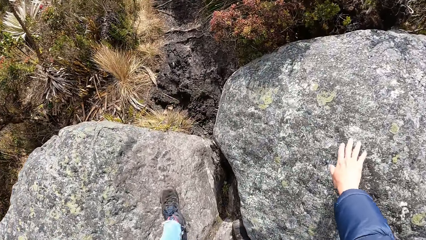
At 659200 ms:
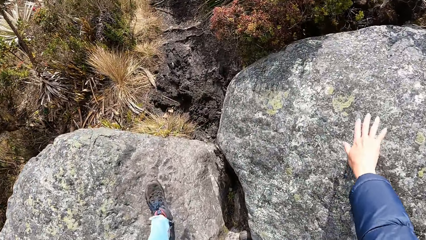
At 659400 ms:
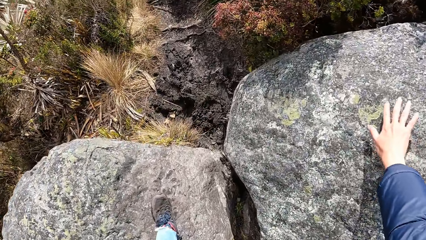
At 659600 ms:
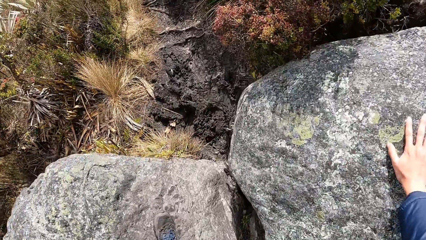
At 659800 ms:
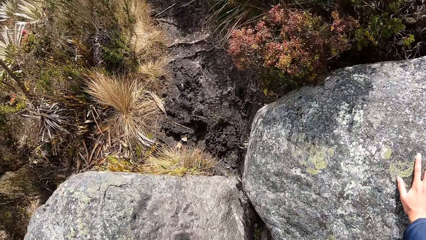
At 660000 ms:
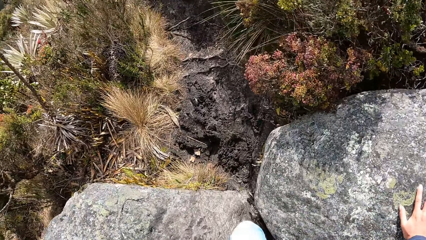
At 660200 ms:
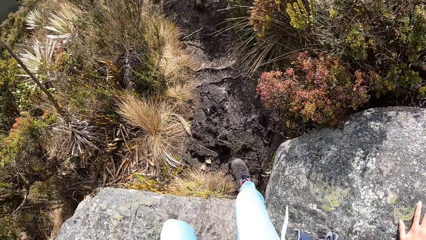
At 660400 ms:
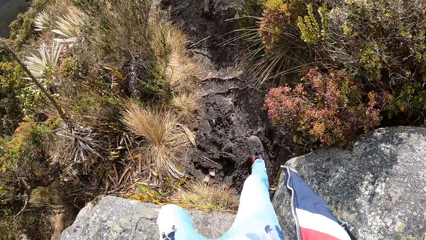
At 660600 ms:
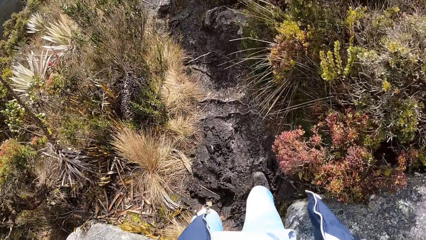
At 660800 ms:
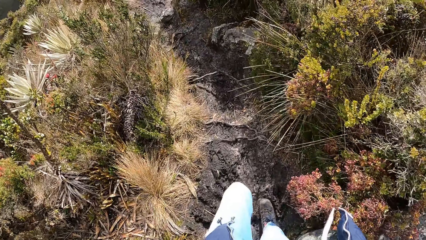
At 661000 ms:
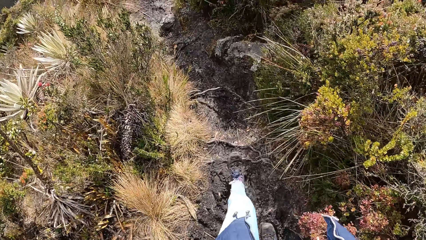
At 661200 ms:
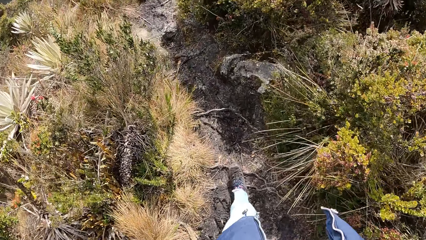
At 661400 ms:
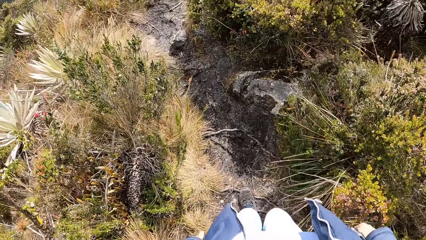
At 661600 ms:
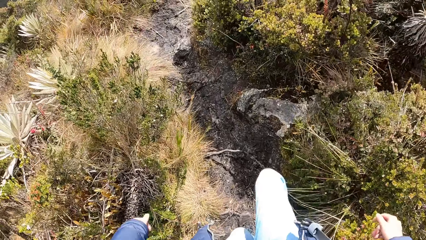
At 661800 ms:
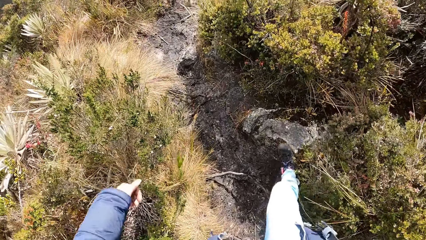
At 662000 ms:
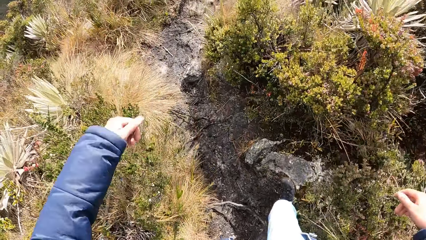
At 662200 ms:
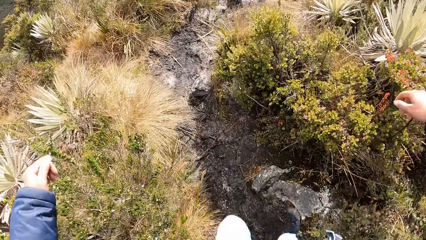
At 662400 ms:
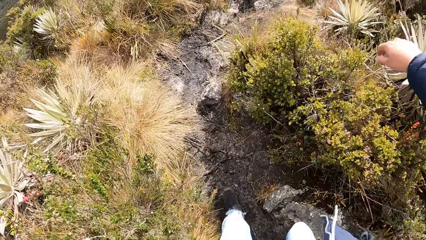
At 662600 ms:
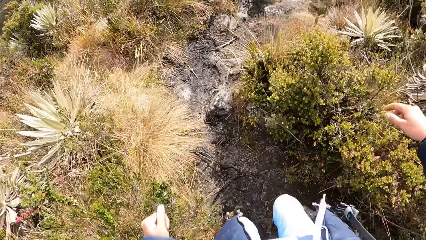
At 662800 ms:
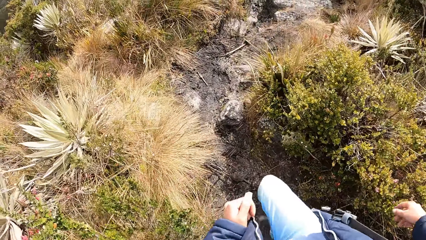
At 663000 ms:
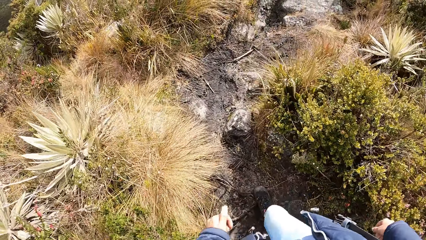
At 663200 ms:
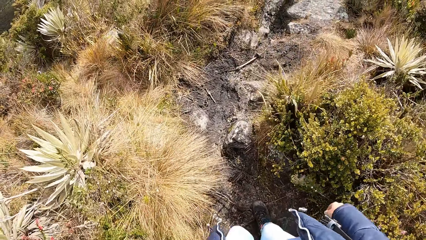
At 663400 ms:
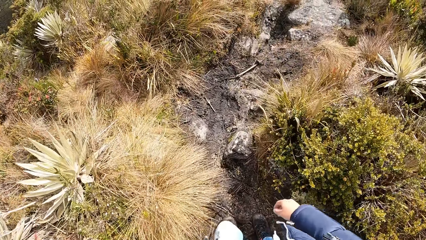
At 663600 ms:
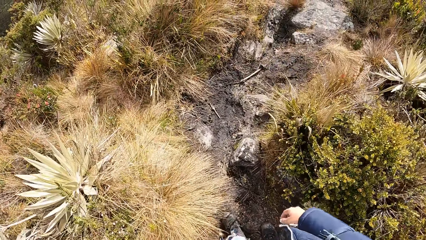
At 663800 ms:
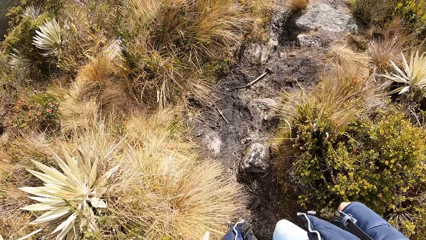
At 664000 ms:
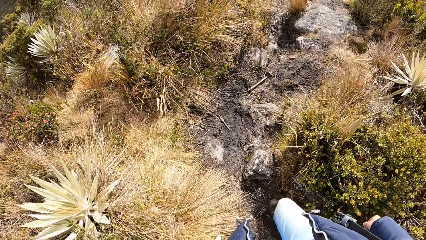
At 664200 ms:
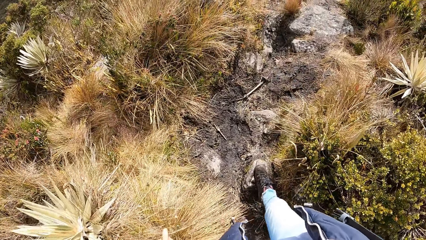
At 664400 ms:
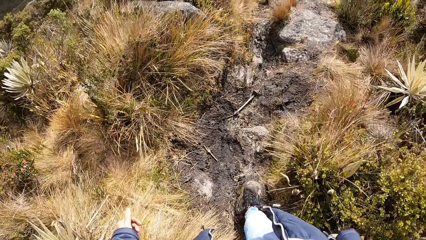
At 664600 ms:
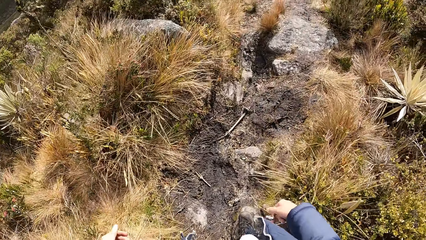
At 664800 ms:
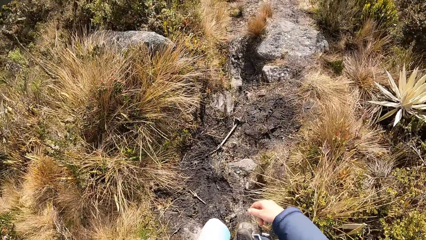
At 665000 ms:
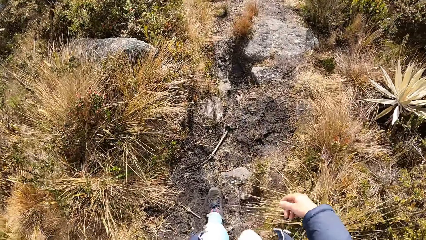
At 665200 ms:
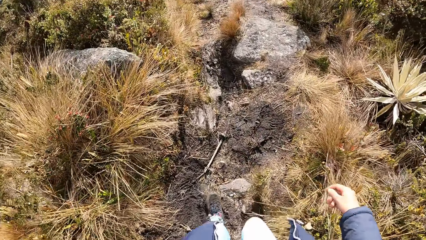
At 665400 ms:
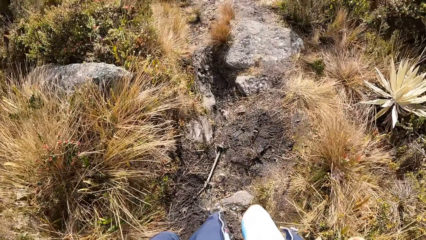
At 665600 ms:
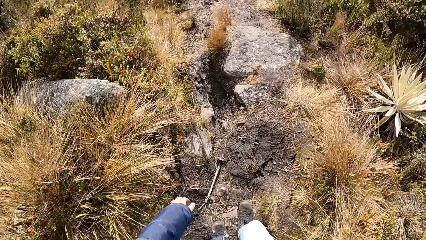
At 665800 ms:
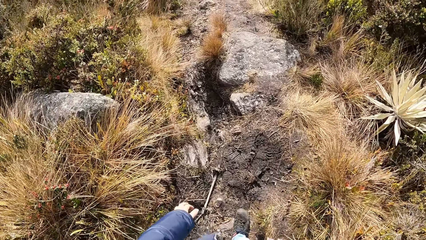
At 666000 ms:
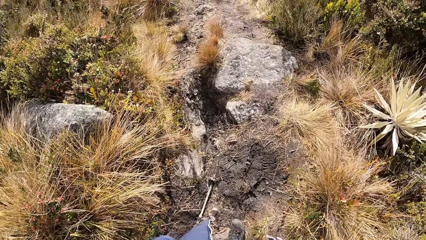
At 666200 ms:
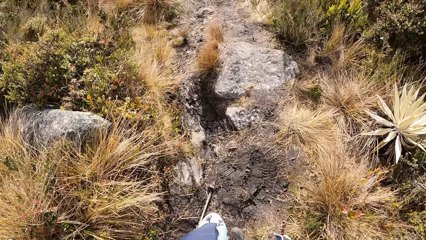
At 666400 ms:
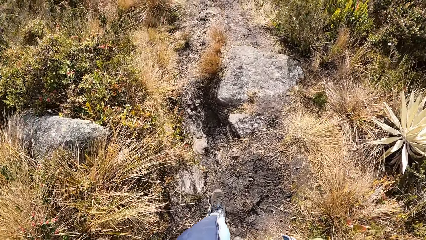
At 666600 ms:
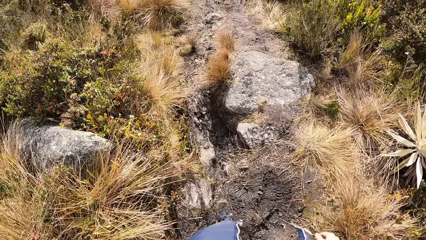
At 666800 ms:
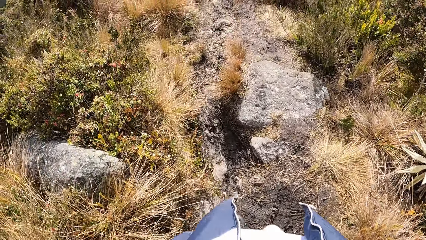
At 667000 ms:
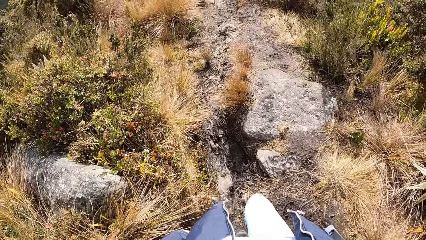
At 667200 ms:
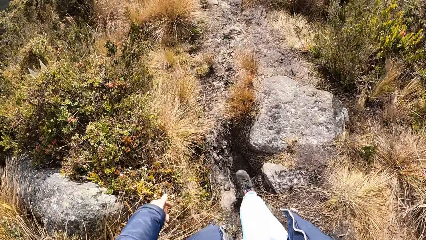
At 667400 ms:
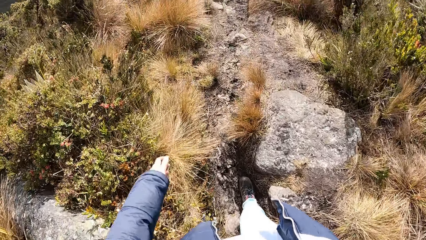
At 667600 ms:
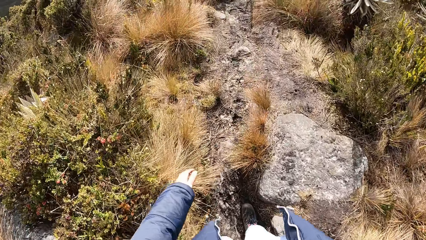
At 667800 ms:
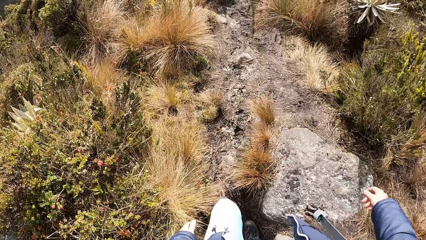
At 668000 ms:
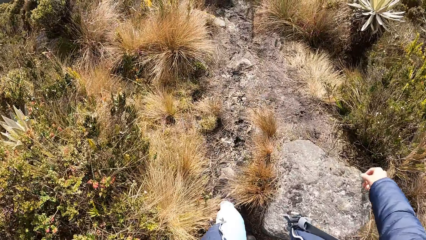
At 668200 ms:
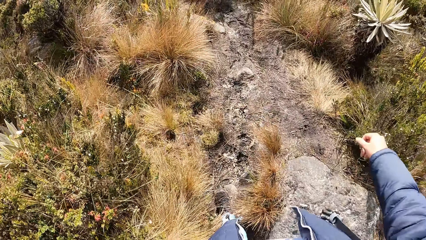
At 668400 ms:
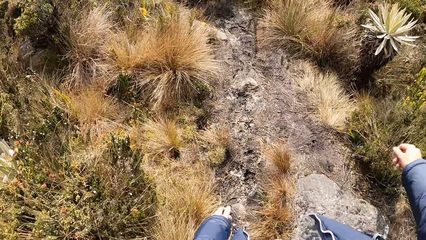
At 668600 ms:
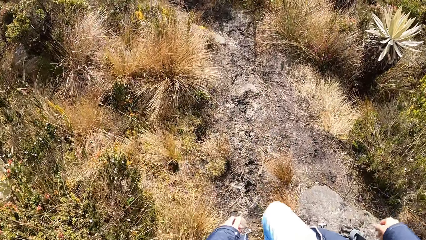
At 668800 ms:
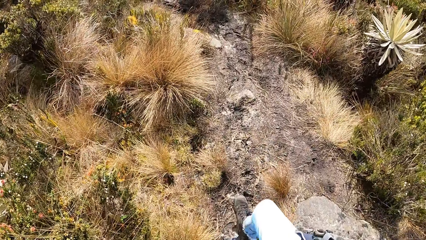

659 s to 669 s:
The camera wearer holds a stone with the right hand. They step on a stone. They step on the ground. They step on a stone. They walk on the garden.

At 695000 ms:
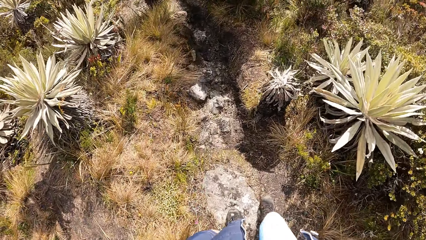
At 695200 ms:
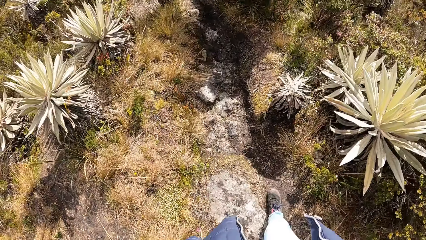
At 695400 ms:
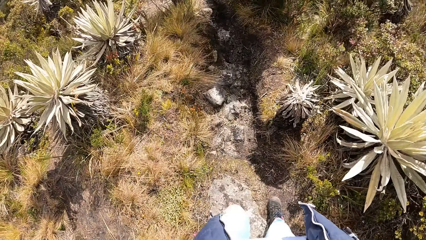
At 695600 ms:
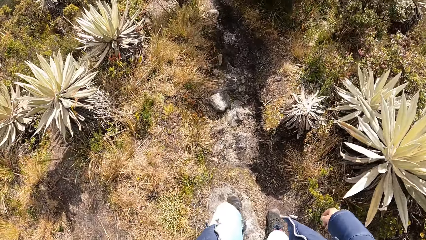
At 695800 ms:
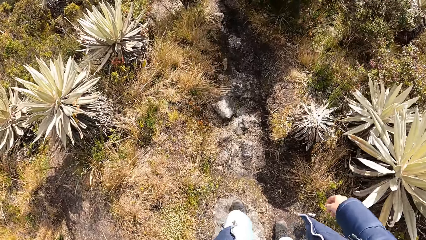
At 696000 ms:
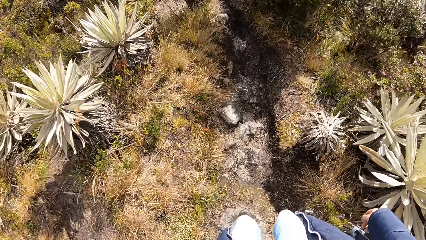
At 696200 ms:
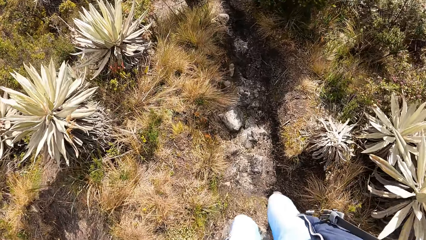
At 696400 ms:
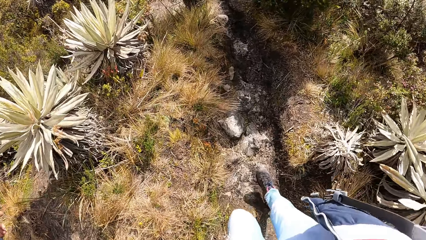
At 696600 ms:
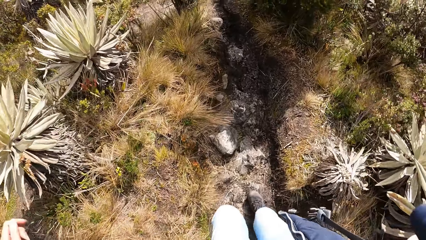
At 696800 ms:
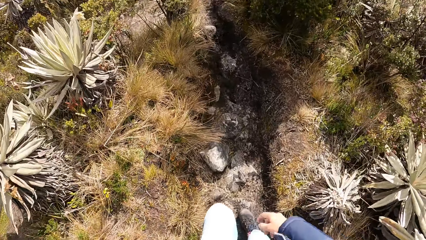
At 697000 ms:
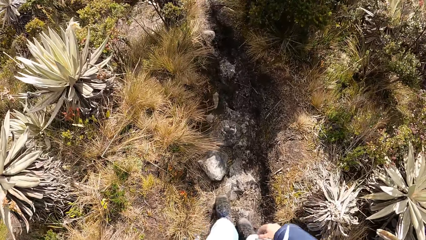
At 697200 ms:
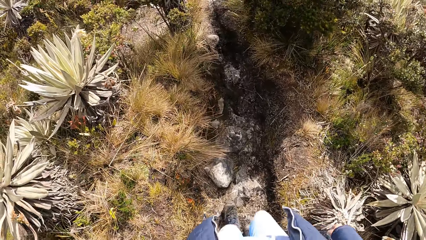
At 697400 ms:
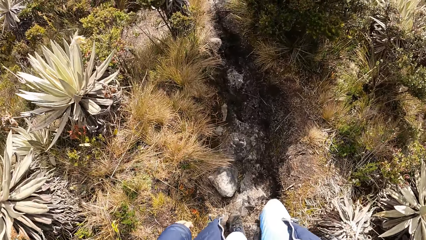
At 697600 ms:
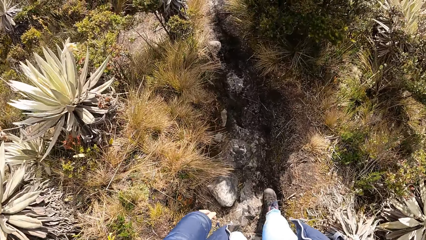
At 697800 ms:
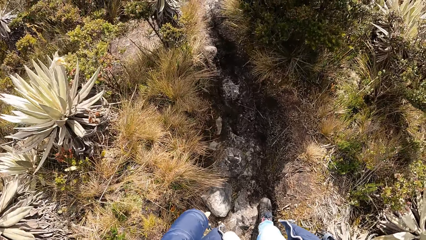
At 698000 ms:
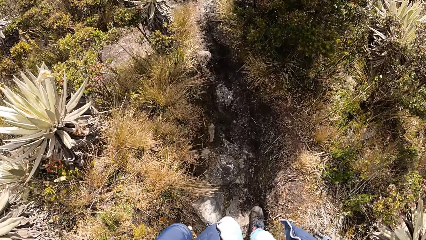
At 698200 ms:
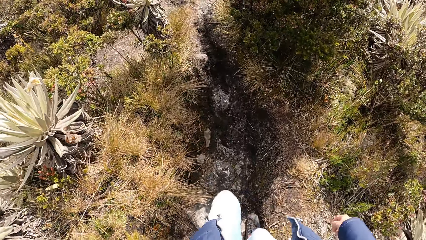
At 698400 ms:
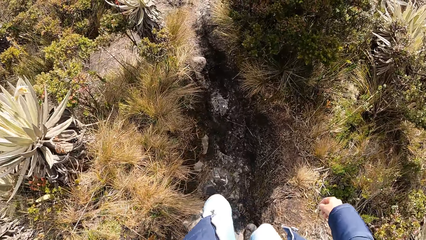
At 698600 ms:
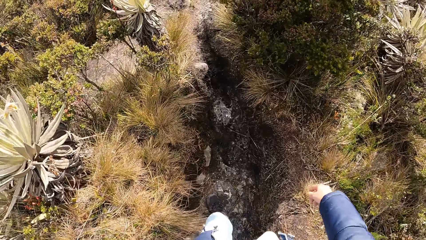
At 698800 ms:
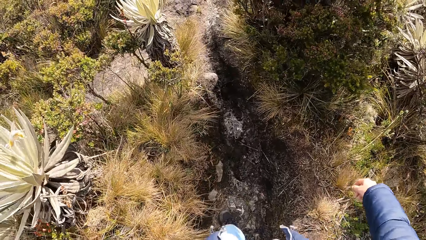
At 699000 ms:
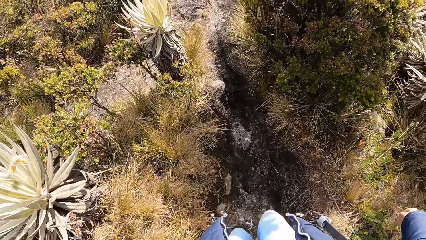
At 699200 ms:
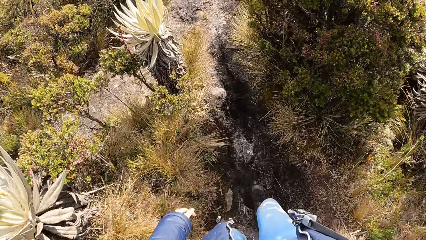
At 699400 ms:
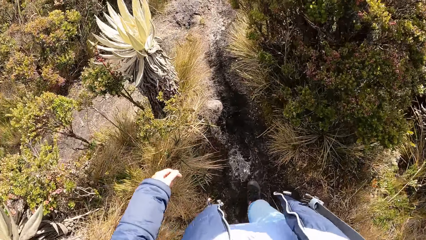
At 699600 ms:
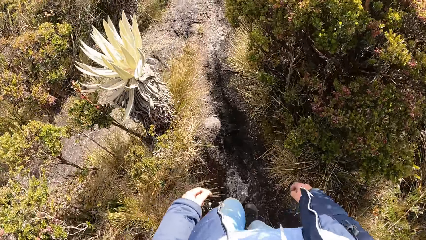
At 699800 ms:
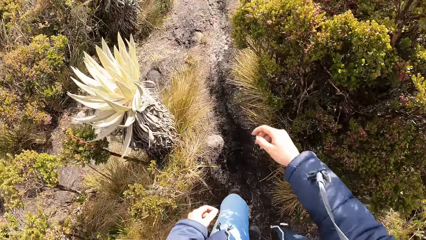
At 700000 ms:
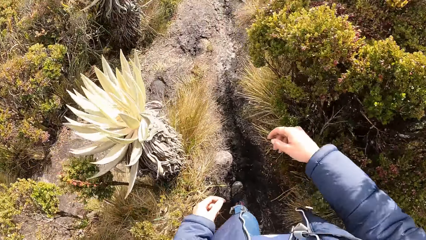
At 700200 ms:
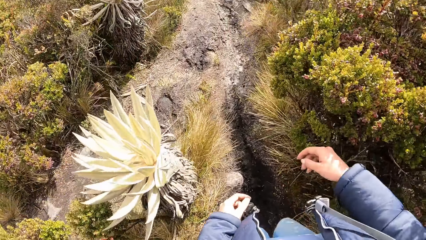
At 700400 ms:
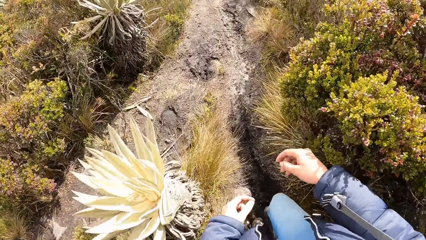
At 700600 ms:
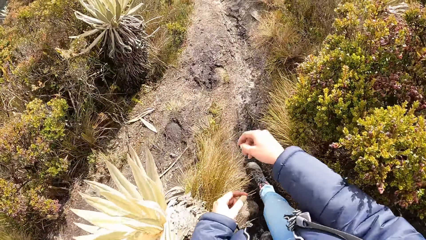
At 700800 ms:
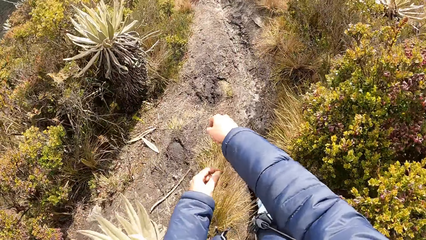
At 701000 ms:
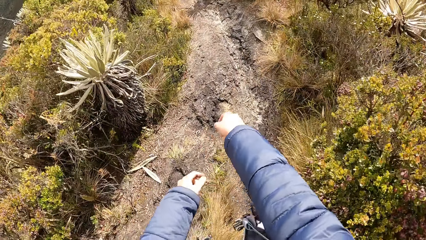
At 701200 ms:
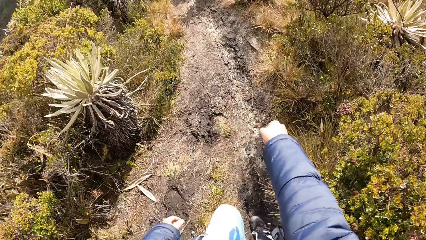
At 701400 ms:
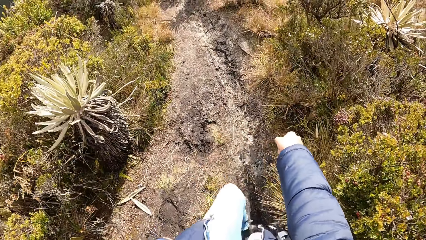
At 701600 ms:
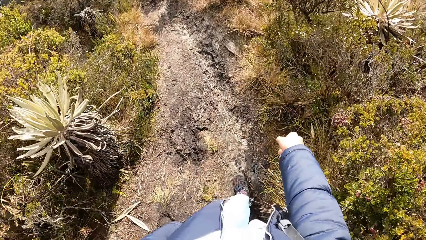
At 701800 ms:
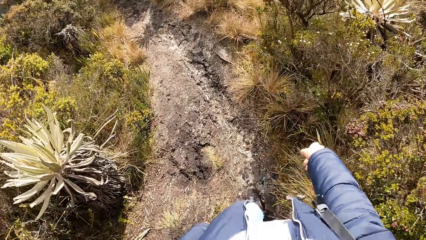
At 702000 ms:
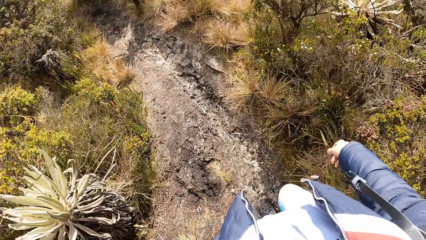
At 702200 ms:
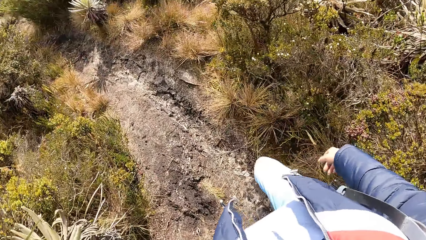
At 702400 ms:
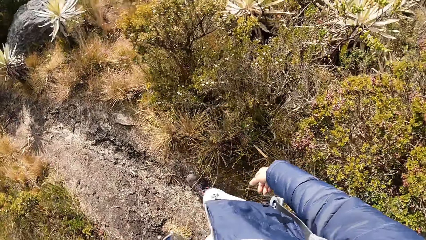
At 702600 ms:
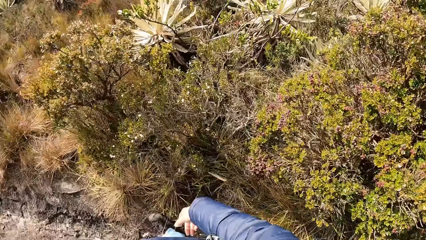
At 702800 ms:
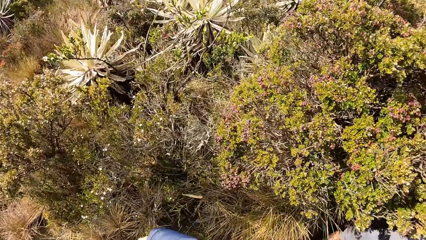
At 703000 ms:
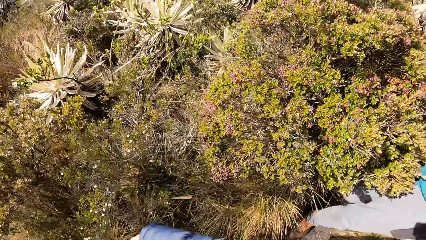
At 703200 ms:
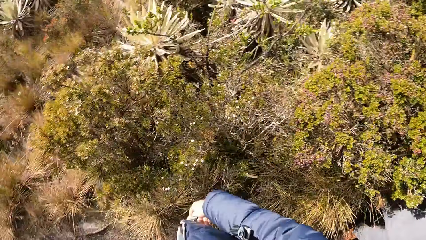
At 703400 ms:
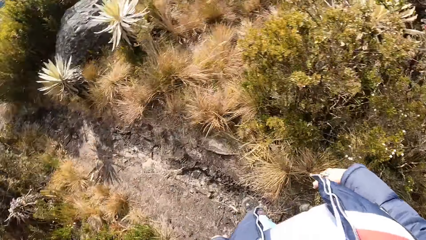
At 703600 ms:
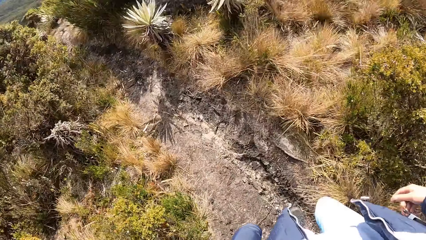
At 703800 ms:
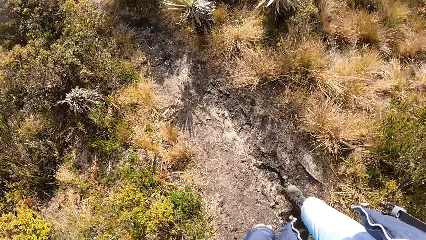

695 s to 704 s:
The camera wearer limps on the garden. They walk on the garden. They stretch their hand. They walk on the garden. They look aside.
